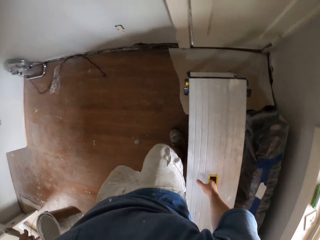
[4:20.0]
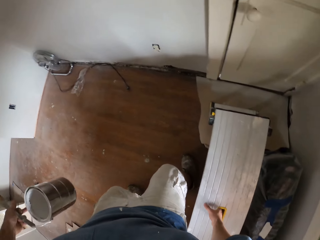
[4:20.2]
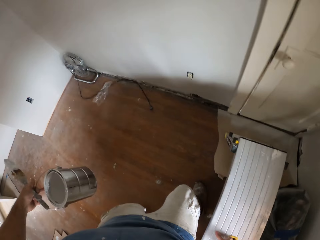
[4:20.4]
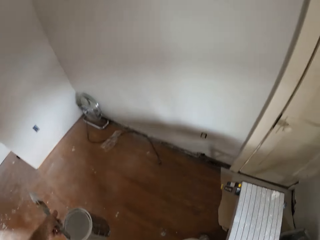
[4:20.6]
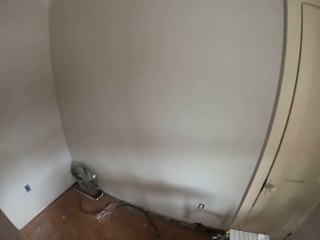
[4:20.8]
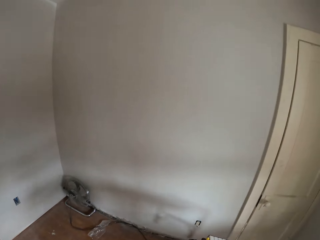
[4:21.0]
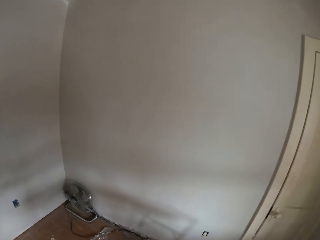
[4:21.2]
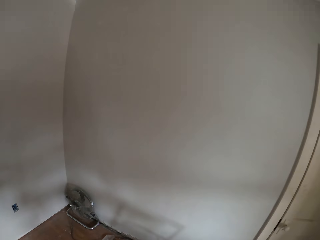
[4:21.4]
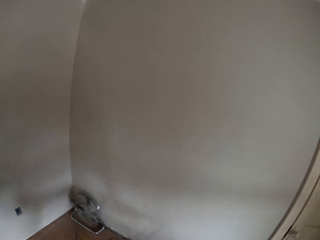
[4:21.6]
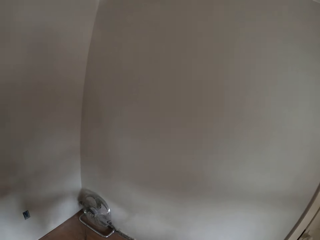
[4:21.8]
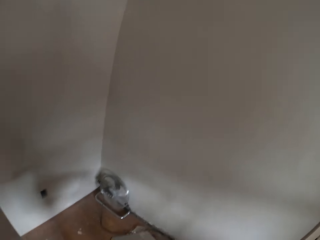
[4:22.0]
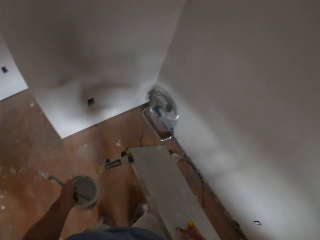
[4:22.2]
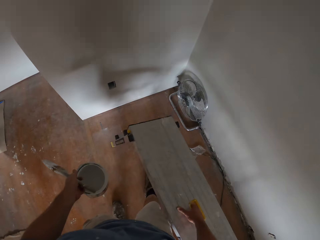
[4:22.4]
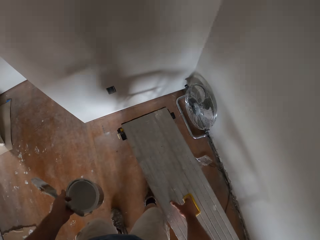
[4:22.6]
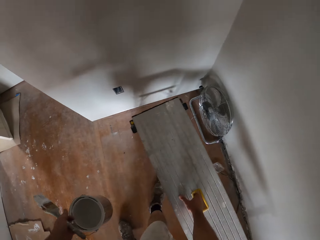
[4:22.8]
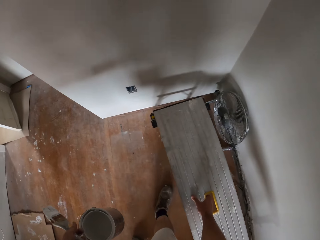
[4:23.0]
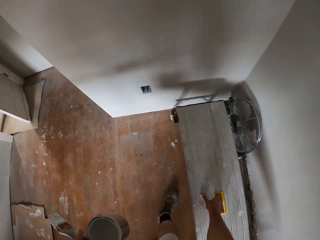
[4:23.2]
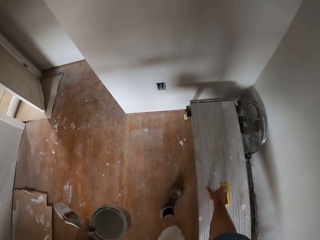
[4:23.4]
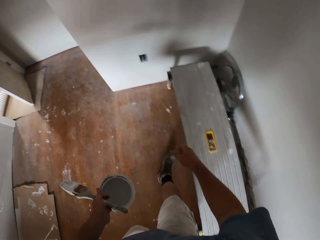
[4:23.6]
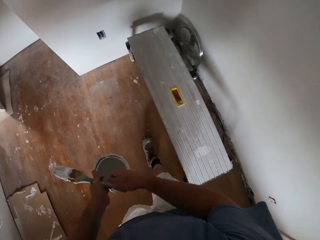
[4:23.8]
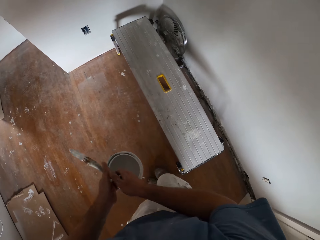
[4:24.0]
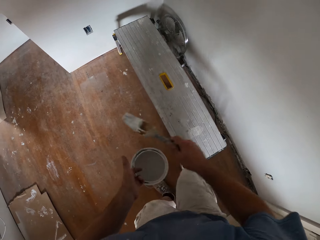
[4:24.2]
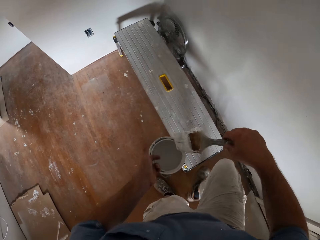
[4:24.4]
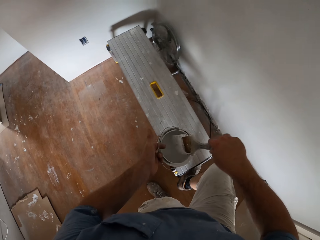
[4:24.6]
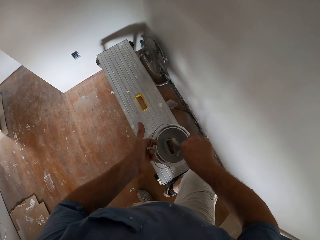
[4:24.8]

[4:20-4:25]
The camera wearer moves the bench with his right hand. He lifts the aluminum ladder and places the aluminum ladder. He passes the paint brush to his right hand.

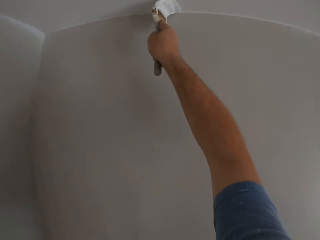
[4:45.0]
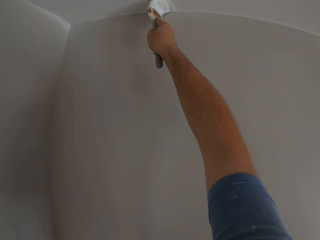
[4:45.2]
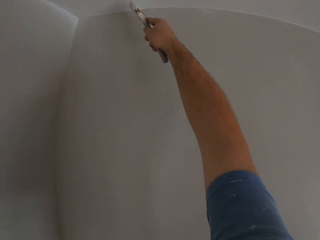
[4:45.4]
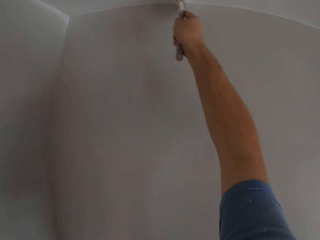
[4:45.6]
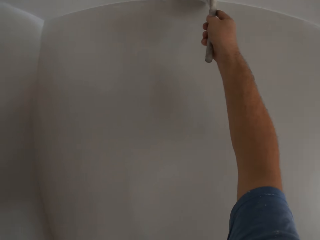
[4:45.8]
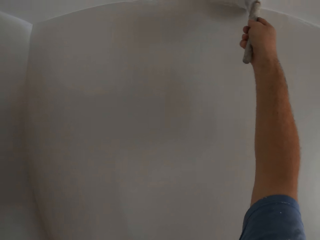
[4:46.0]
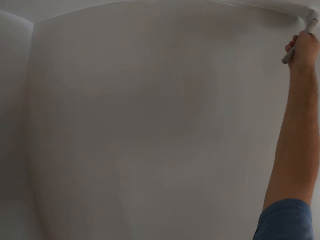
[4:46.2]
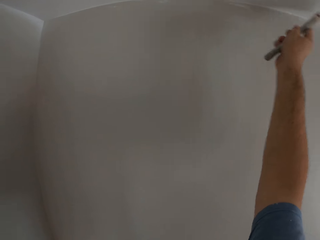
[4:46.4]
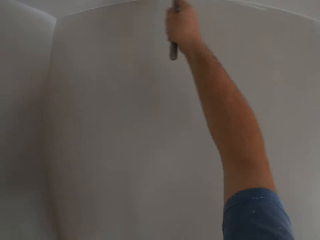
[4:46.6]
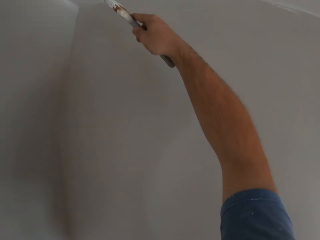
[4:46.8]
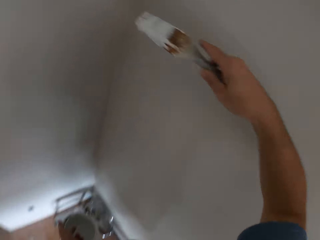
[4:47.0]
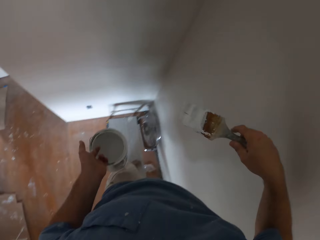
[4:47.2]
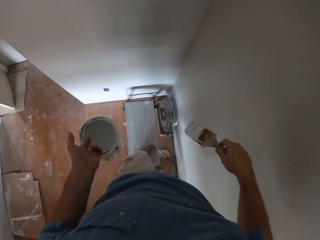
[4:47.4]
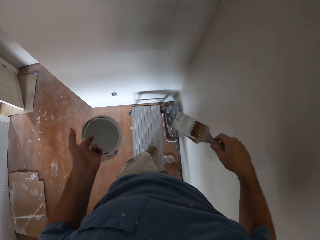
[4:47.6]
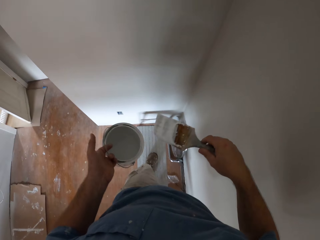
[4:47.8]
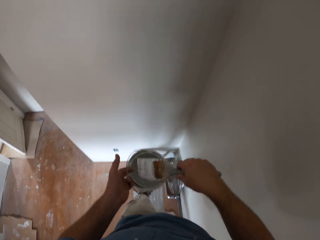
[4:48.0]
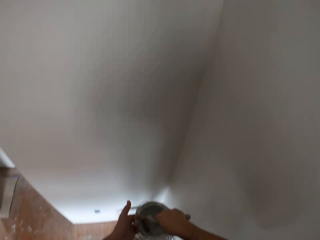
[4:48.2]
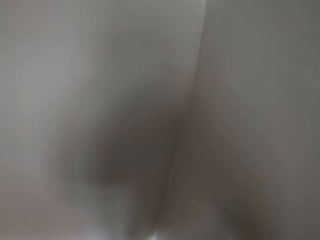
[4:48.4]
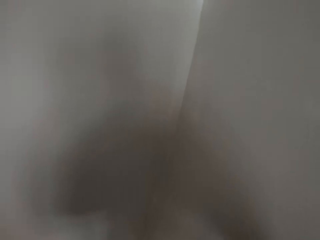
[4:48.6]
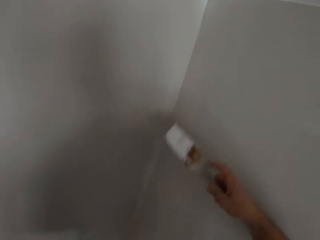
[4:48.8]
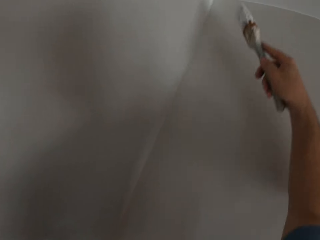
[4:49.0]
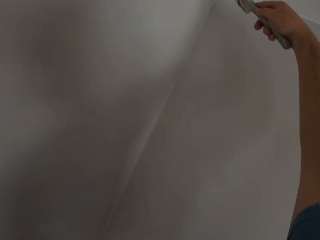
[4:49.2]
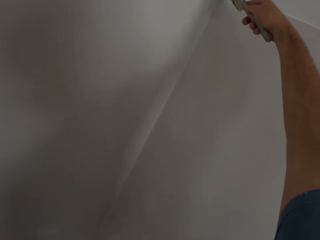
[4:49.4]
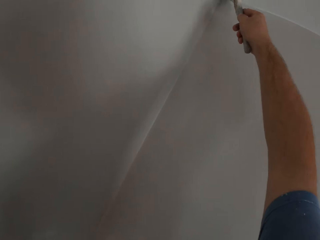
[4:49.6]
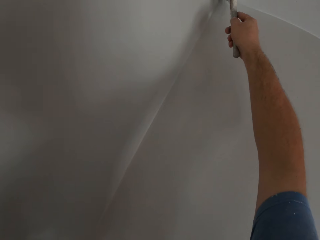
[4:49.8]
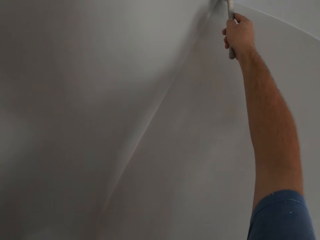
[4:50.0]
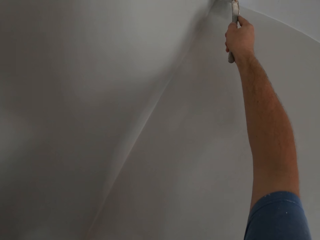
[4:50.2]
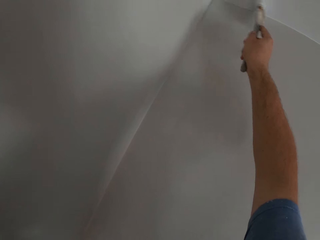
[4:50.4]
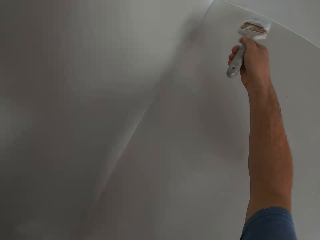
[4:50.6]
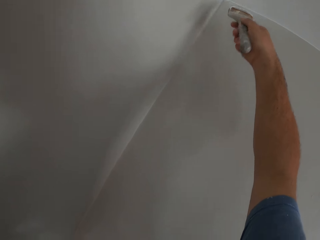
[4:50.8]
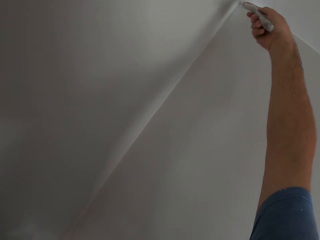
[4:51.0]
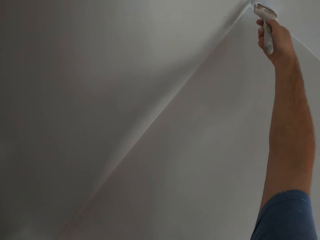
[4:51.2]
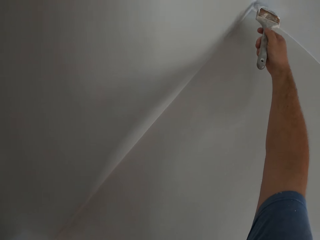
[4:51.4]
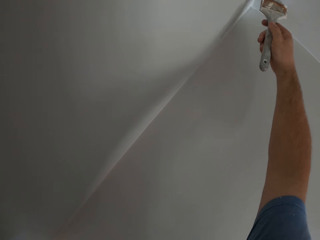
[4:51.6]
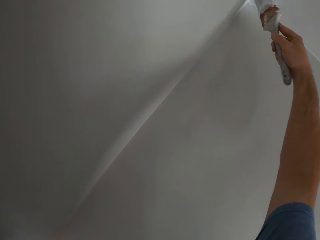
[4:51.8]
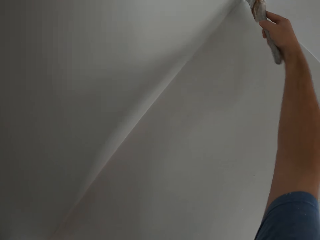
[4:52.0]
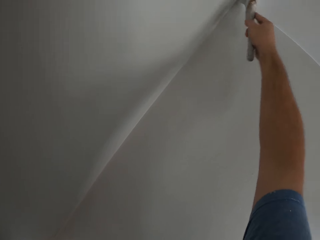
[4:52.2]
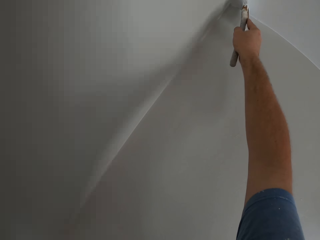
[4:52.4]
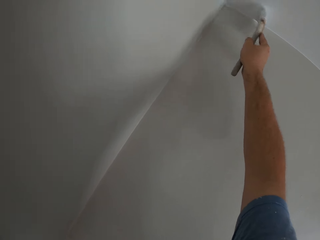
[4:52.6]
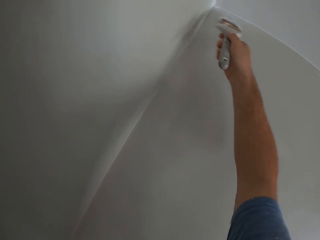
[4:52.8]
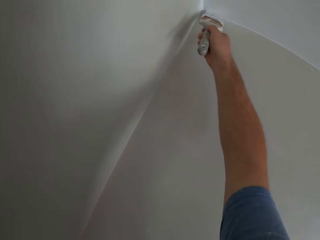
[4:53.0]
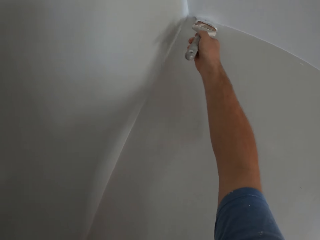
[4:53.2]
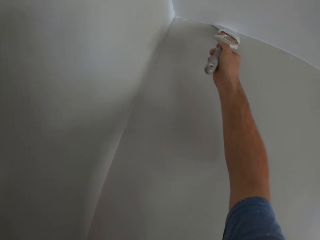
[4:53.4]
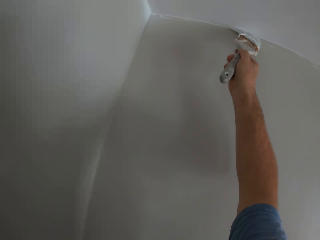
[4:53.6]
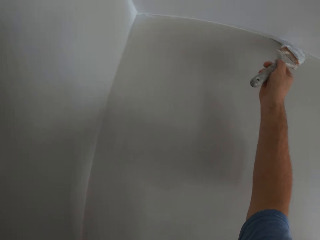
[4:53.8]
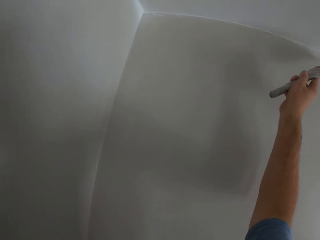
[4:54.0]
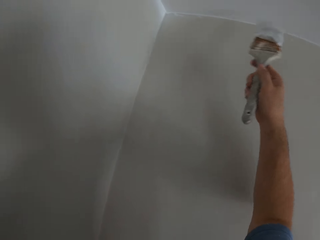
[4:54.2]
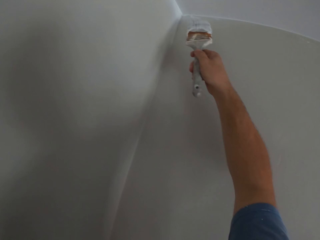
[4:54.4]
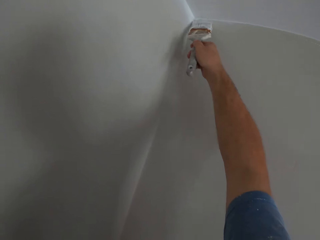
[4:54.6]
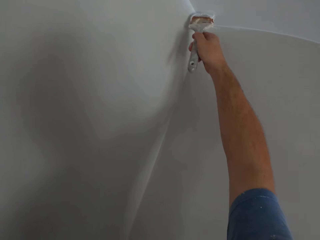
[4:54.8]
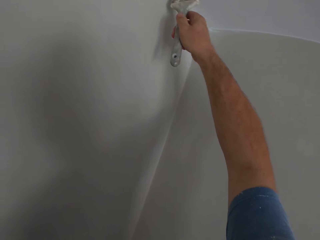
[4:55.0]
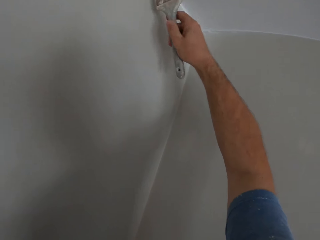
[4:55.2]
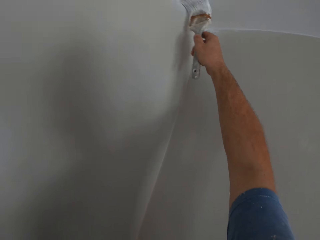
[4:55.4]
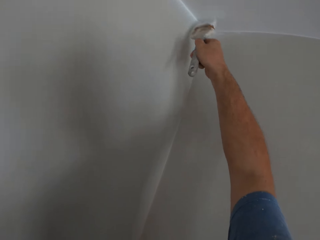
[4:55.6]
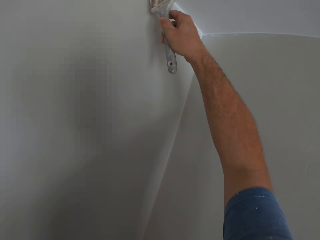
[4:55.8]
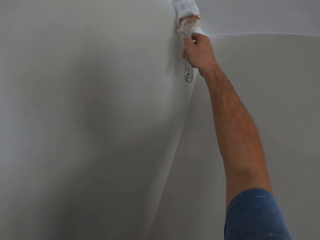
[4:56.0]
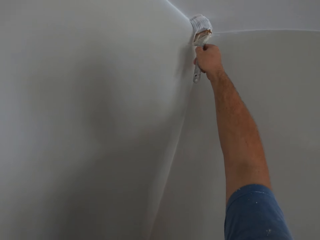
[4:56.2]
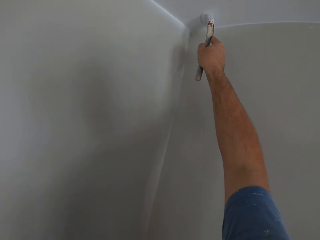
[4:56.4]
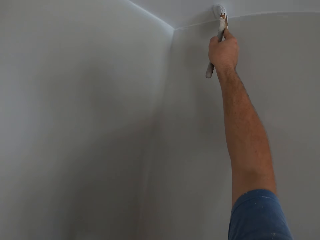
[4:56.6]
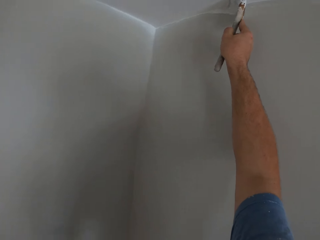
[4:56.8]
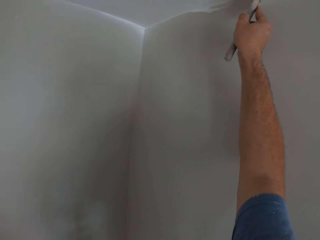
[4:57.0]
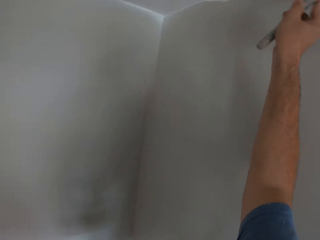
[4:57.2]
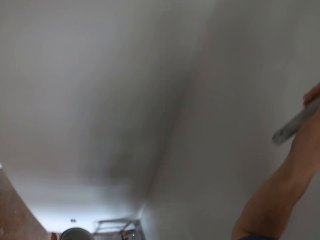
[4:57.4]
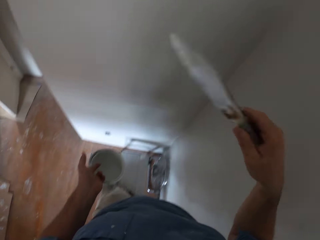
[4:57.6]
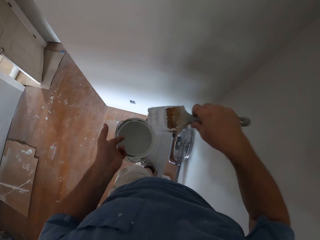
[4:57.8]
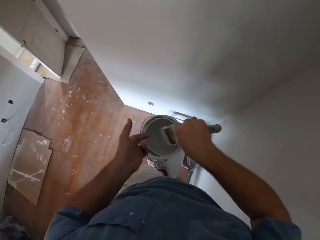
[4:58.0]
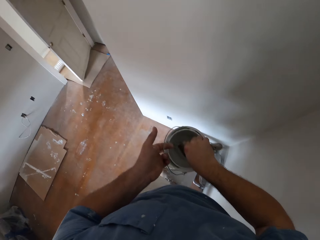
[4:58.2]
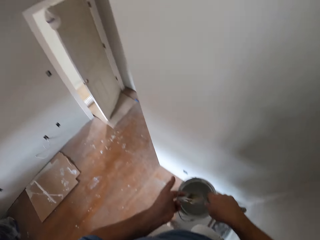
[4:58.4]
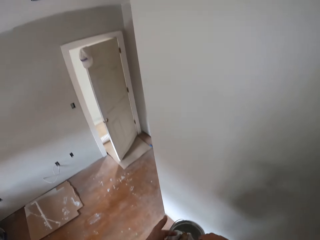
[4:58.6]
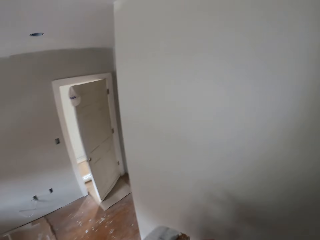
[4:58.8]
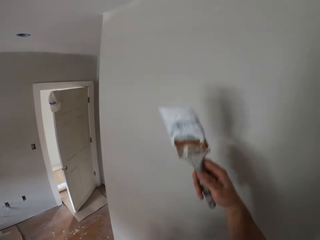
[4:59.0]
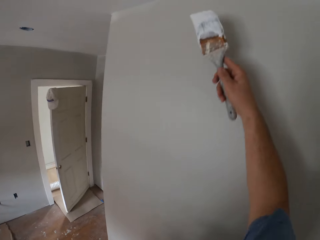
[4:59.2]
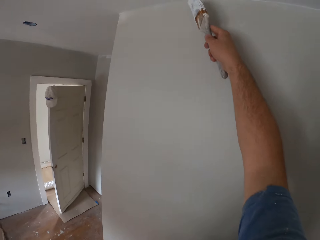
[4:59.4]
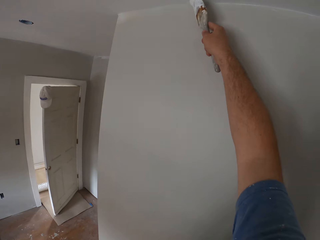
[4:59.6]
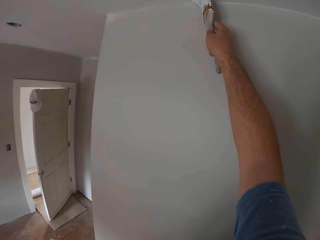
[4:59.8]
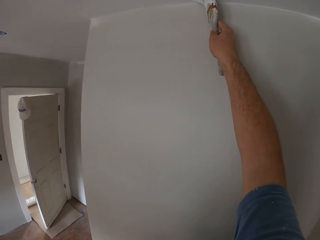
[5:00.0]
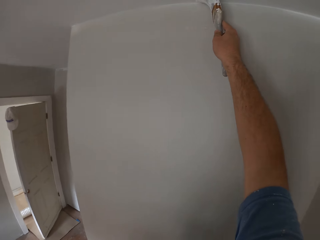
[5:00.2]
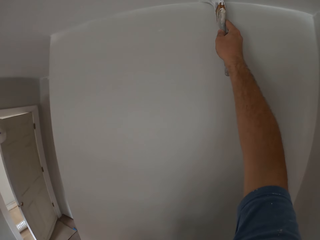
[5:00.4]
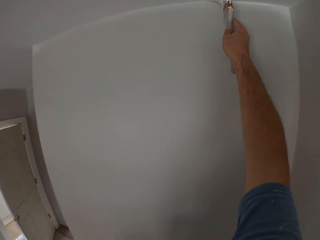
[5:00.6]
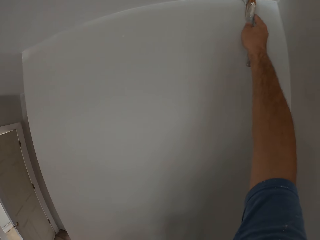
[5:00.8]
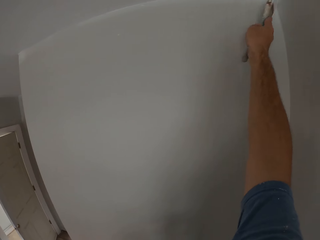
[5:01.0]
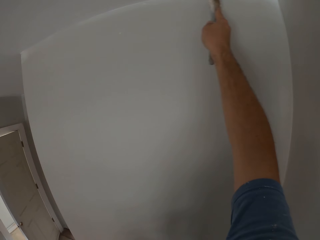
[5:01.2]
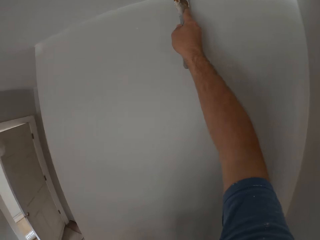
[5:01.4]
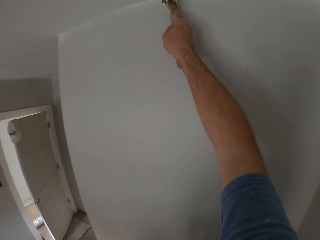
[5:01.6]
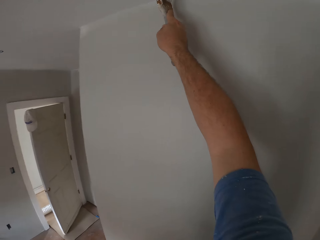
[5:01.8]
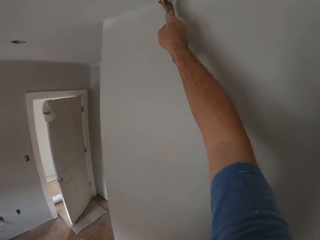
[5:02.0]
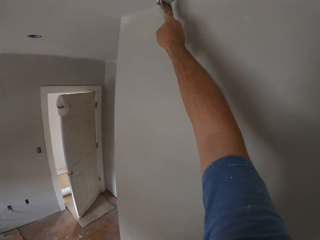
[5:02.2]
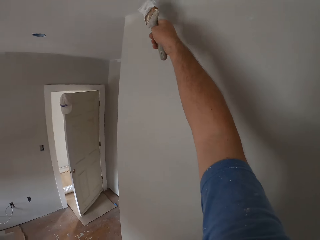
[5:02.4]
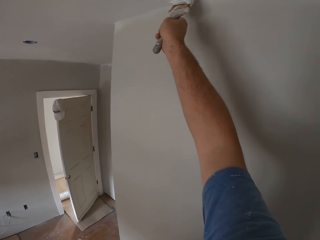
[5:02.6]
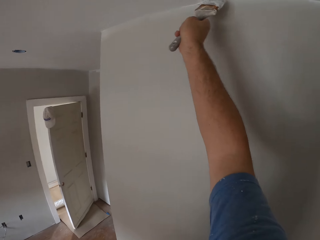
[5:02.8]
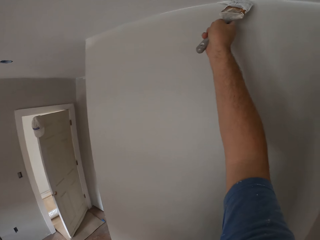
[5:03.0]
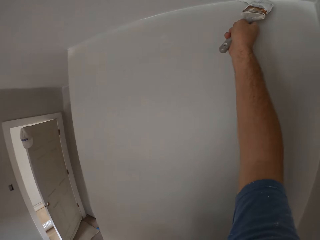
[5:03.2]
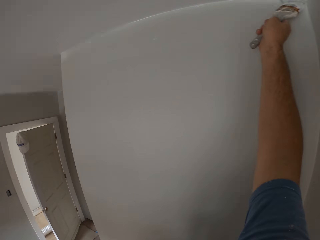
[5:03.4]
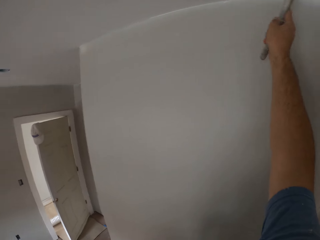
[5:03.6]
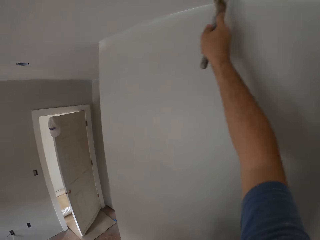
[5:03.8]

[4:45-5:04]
The camera wearer removes the paint brush from the ceiling. He inserts the paint brush into a paint container in his left hand. He continues painting the ceiling with the paint brush. He paints the ceiling using the painting brush. He removes the paint brush from the ceiling. He inserts the paint brush into the paint container in his left hand. He continues painting the ceiling with the paint brush. He paints the ceiling using the painting brush.
